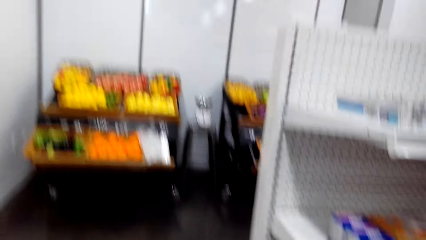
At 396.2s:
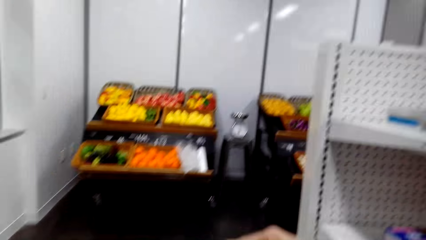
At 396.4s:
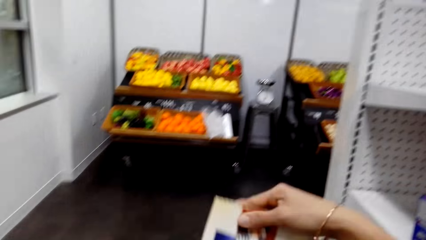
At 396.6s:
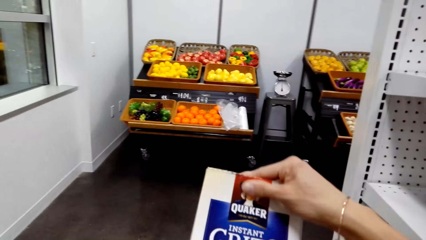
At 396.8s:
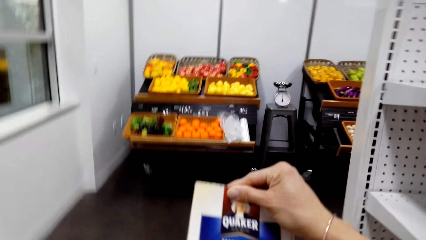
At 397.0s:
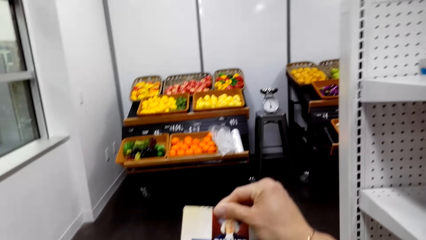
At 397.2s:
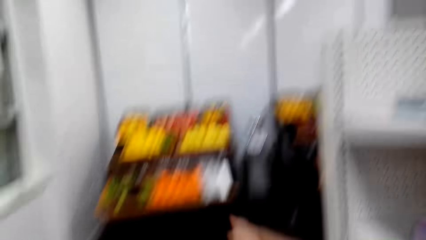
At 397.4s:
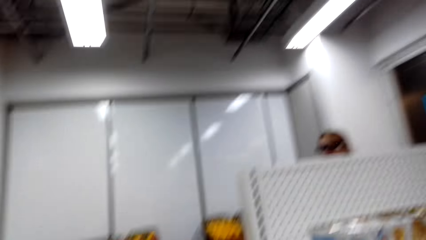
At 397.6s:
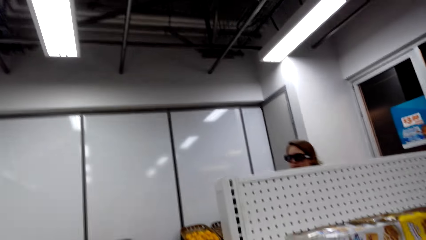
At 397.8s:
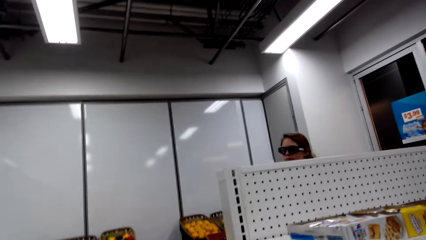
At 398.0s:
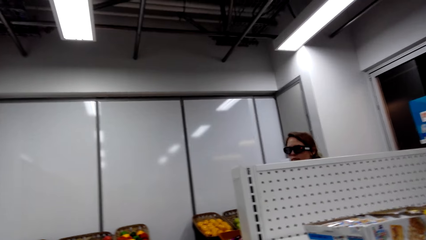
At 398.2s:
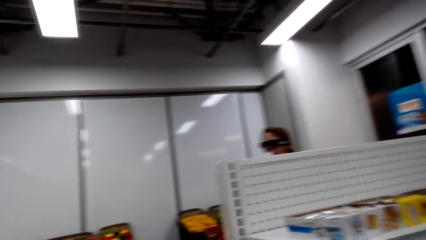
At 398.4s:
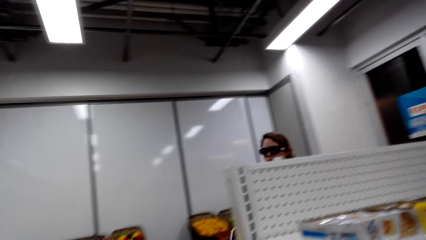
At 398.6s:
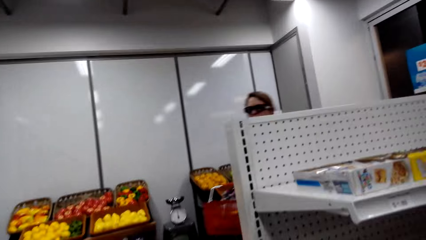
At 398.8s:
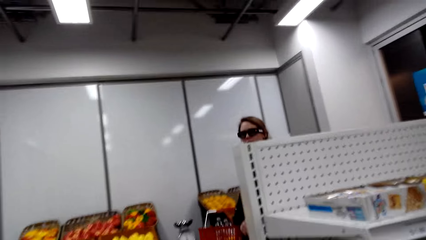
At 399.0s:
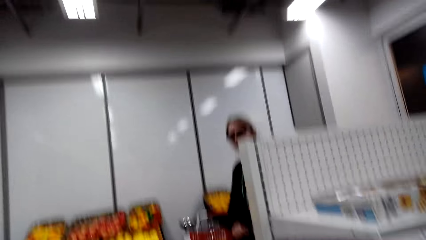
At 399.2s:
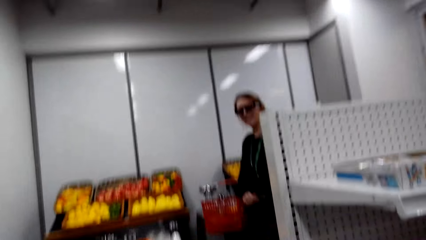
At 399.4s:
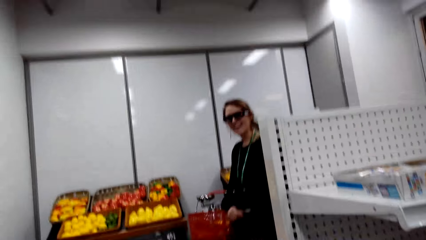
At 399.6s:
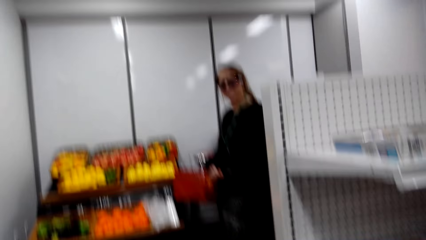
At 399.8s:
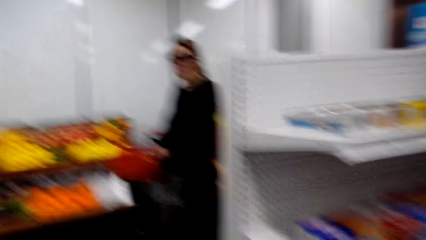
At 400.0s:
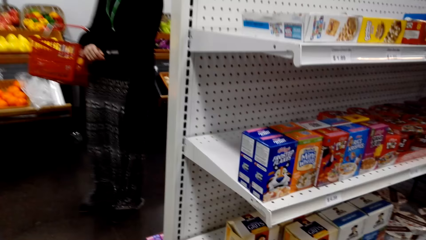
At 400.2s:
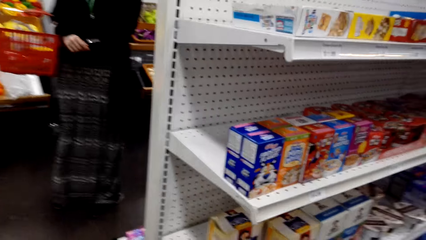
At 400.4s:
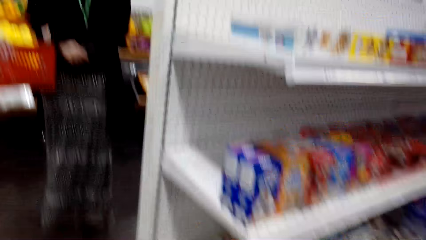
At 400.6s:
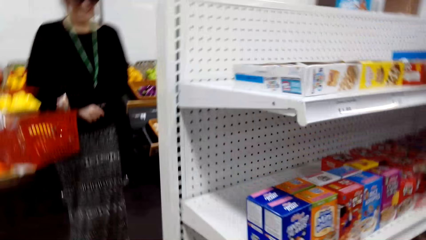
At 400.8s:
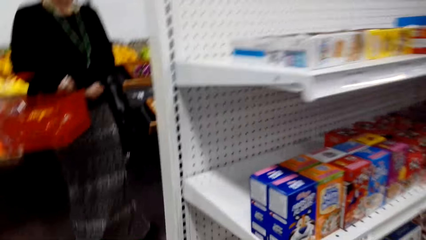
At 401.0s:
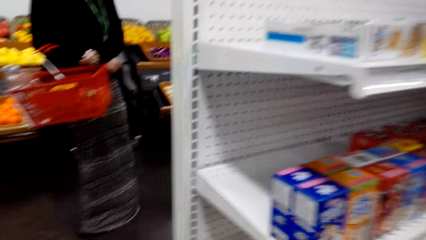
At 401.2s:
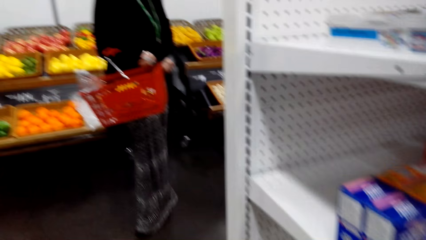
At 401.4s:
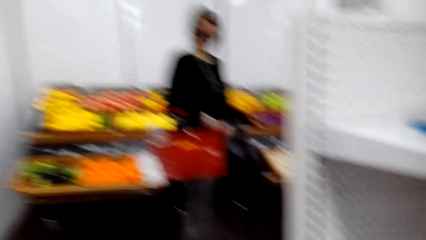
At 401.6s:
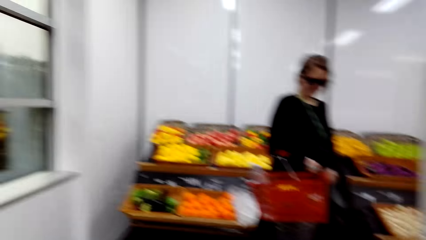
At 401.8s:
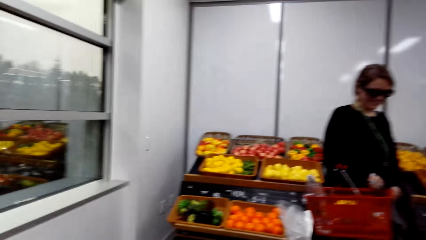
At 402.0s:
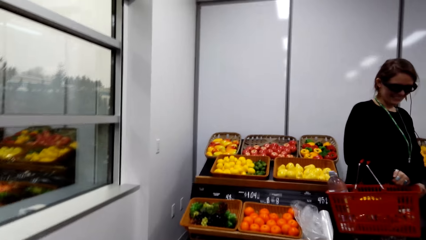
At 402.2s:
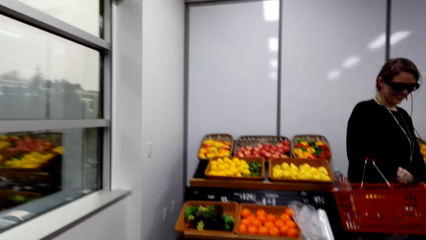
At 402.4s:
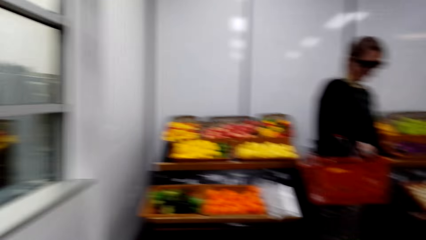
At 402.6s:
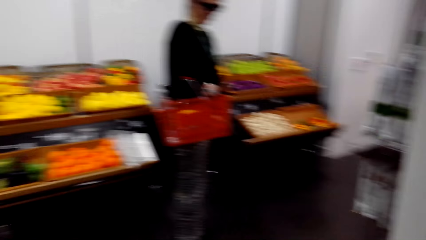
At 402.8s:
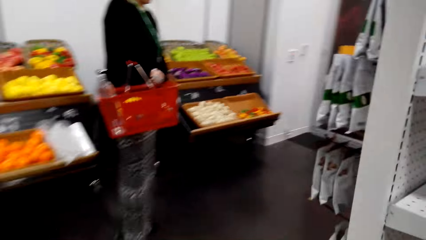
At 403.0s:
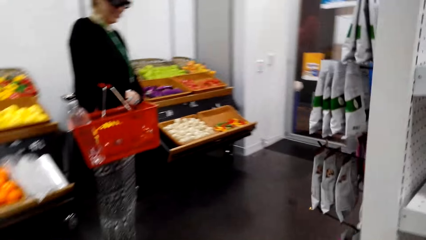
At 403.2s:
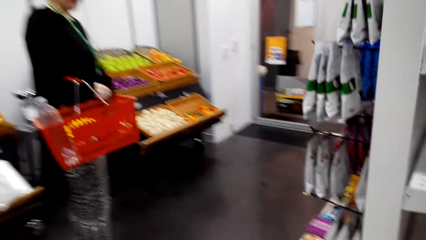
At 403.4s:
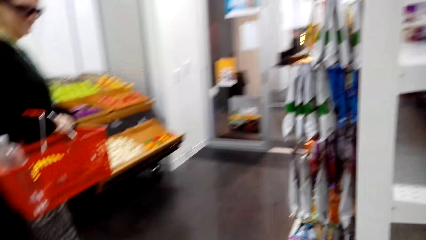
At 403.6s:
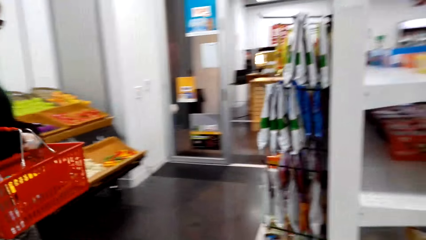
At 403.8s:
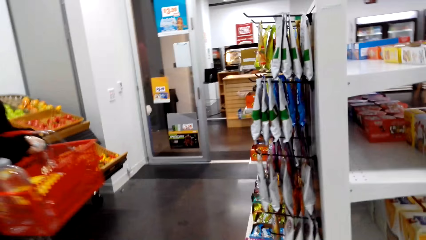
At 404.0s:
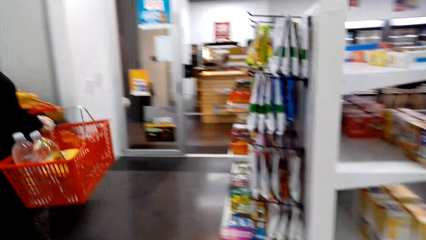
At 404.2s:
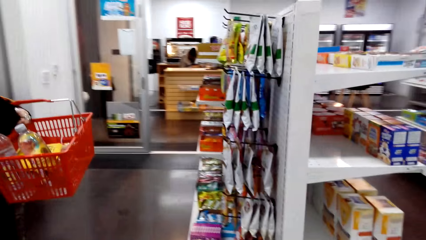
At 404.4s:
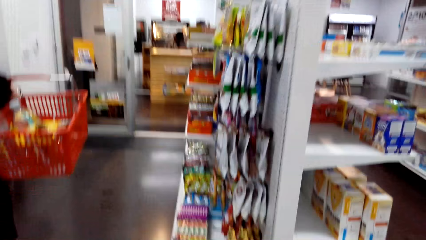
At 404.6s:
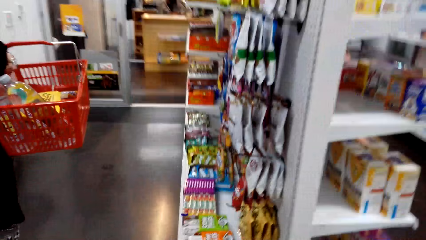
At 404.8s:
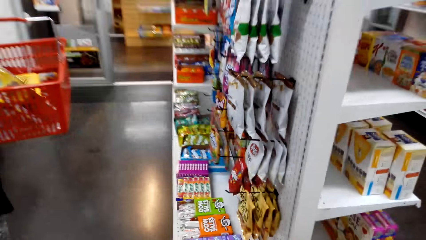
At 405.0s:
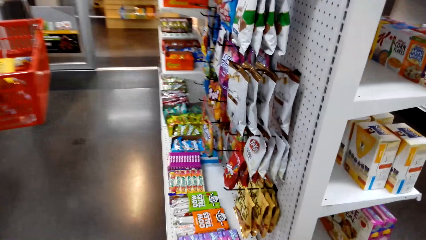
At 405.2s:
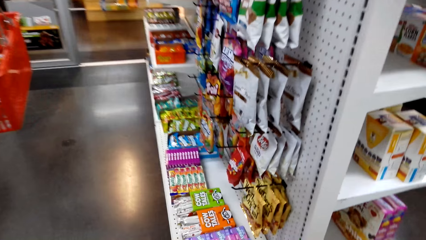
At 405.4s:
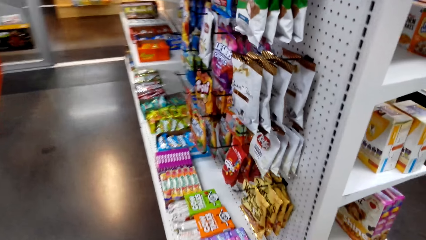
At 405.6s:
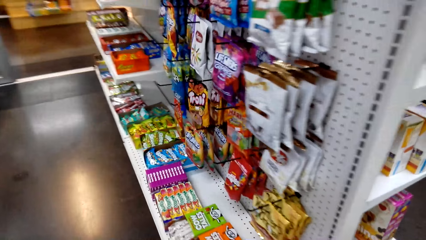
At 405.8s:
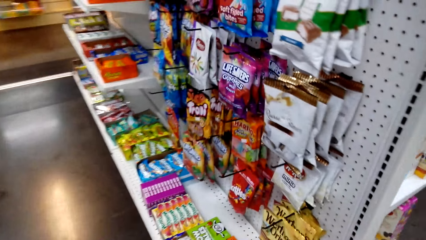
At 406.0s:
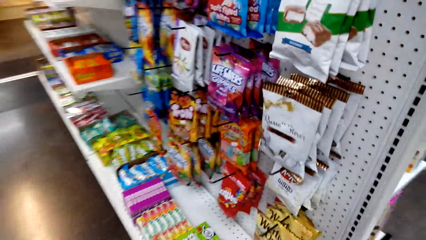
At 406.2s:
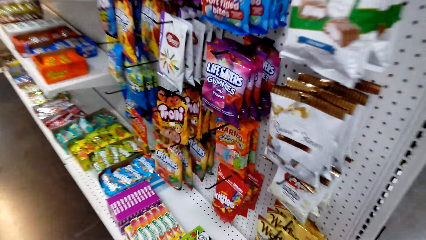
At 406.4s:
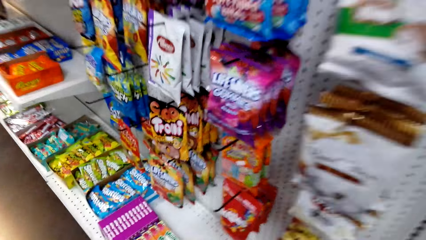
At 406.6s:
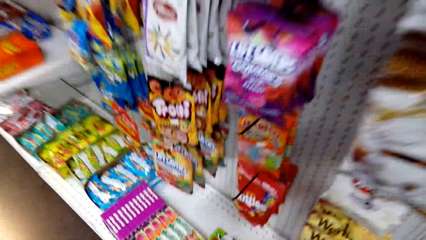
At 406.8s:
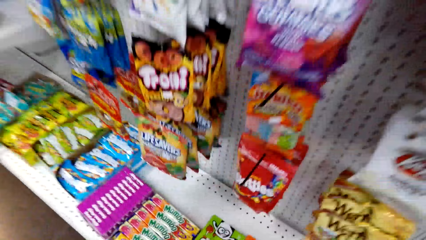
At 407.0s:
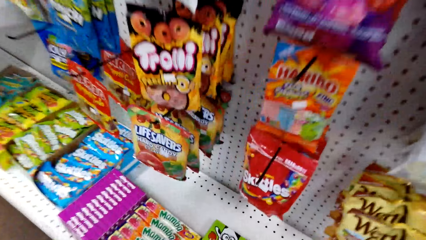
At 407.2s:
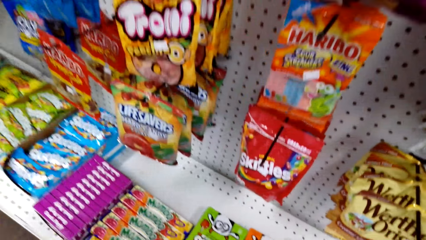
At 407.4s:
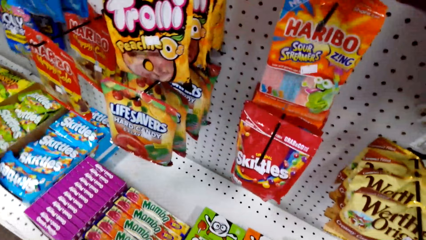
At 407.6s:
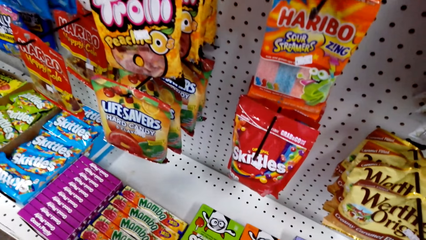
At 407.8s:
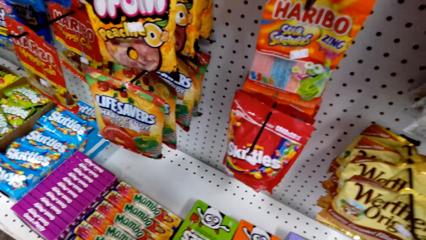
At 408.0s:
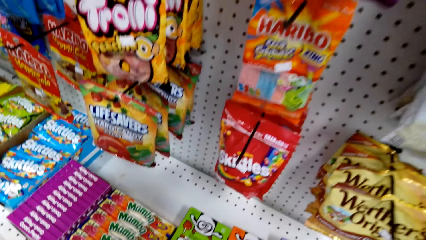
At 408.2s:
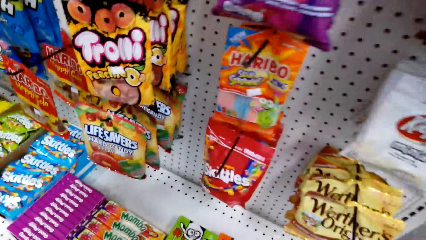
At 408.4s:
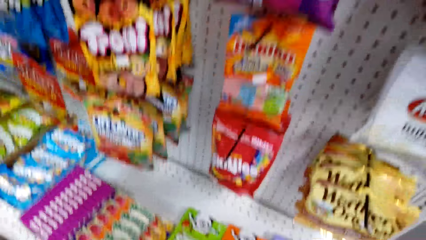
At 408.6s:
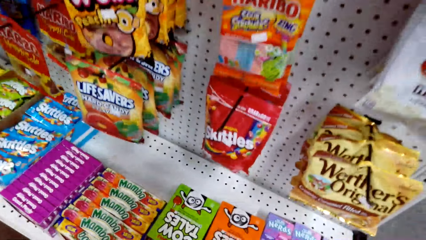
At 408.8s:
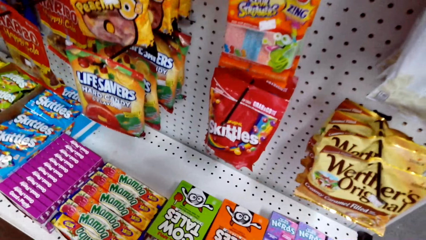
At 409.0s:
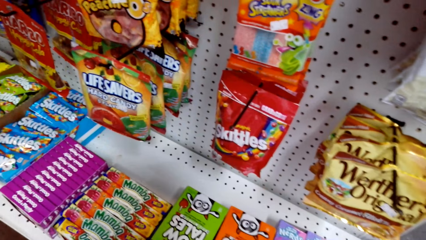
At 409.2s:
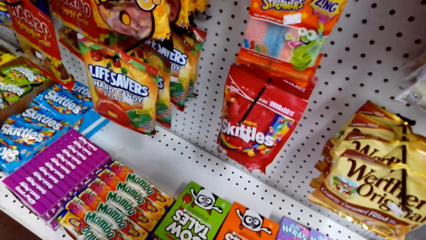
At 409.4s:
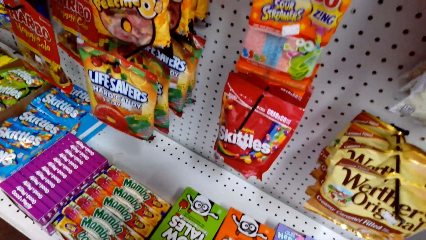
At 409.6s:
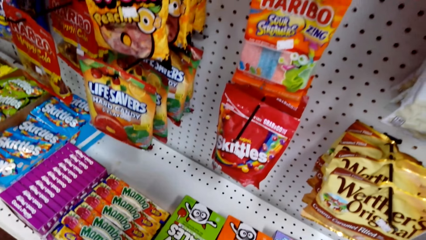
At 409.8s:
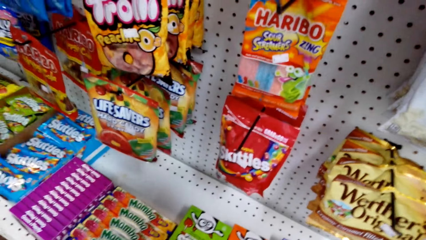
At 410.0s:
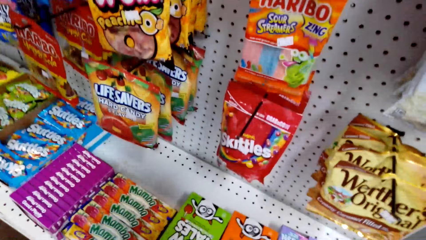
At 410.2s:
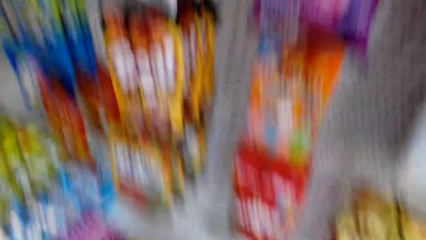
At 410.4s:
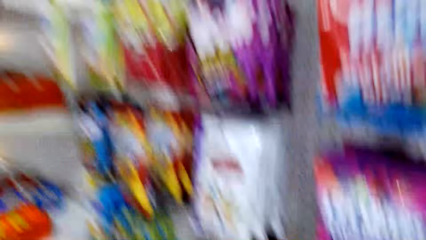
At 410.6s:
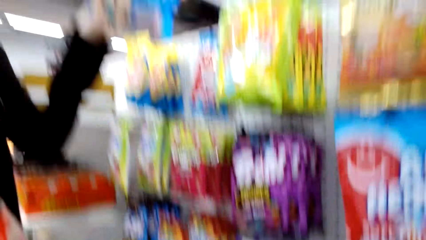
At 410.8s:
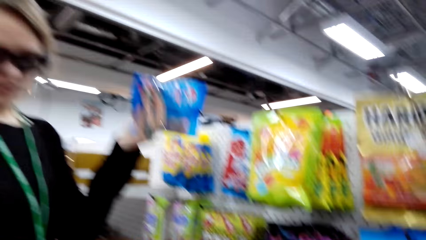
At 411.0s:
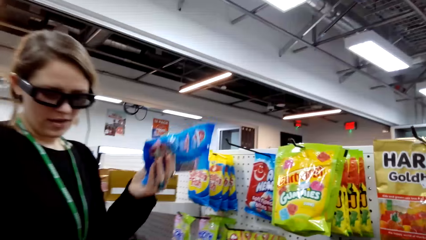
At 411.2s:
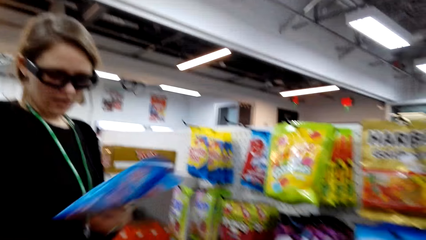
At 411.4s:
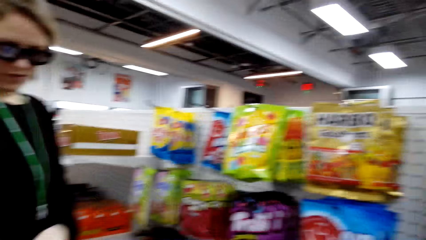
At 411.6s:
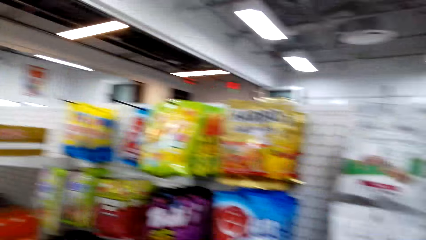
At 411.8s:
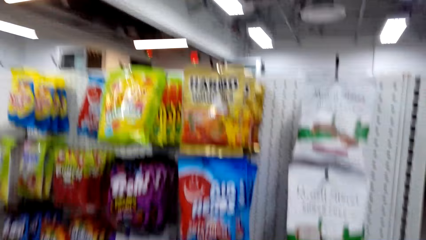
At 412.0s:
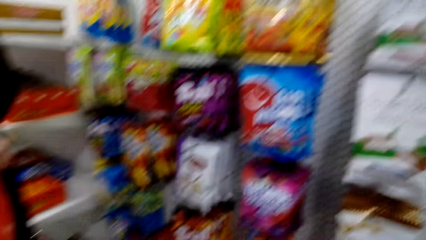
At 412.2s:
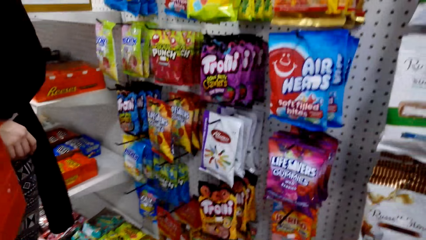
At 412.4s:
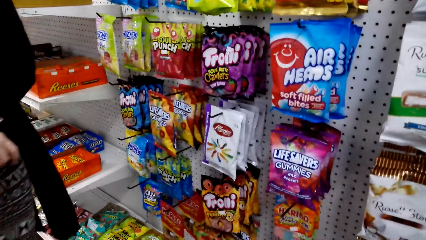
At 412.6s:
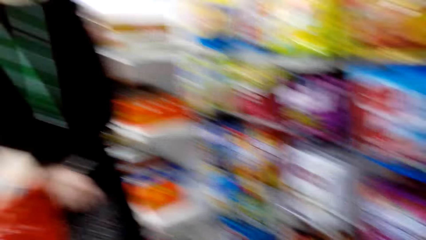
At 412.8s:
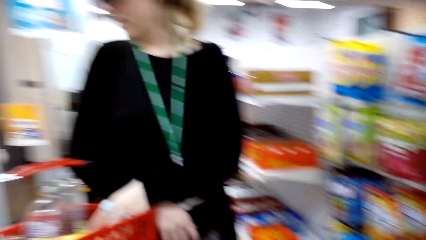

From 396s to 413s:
The camera wearer holds something. They look at the Quaker oats packet. A woman walks in a shop. The camera wearer interacts with the woman. They walk in the shop. They stare at an item on the shelf. The woman takes something from the shelf.
